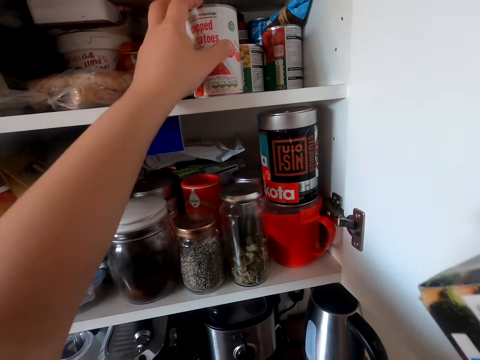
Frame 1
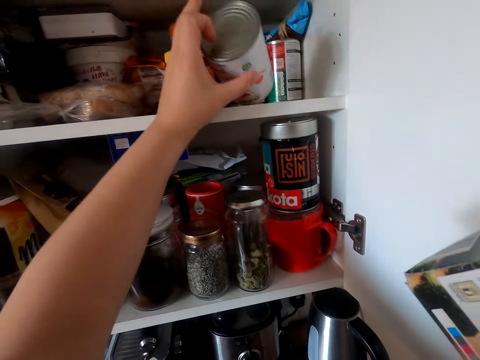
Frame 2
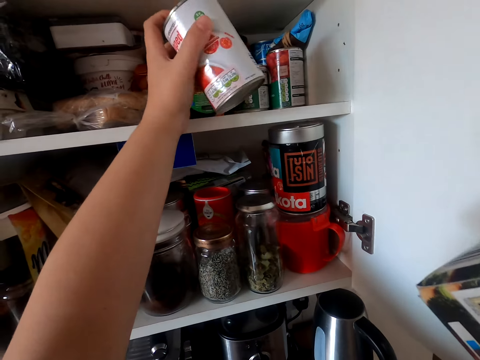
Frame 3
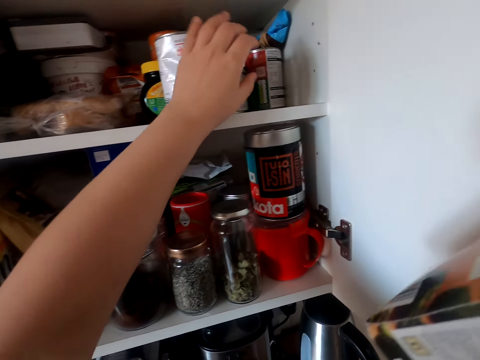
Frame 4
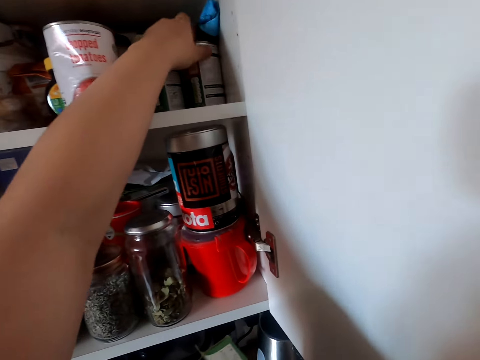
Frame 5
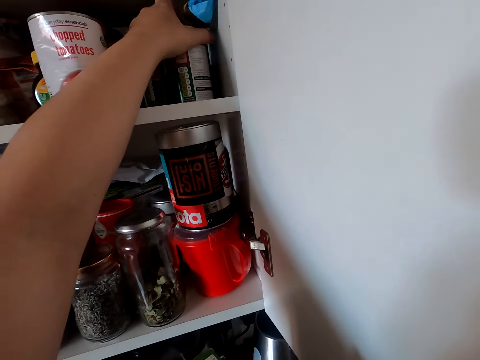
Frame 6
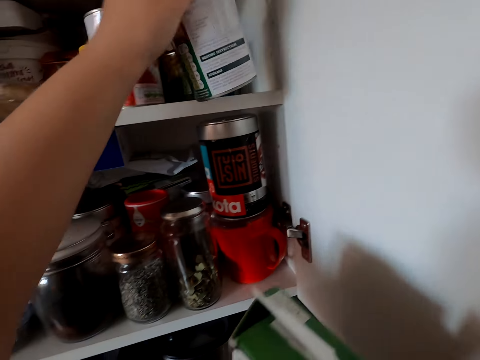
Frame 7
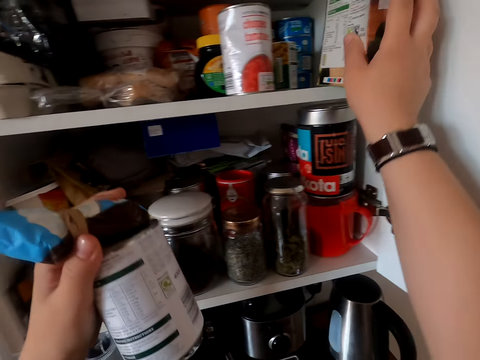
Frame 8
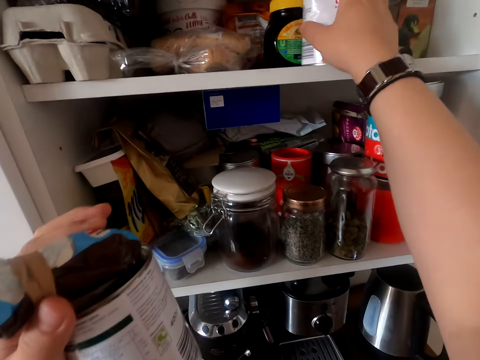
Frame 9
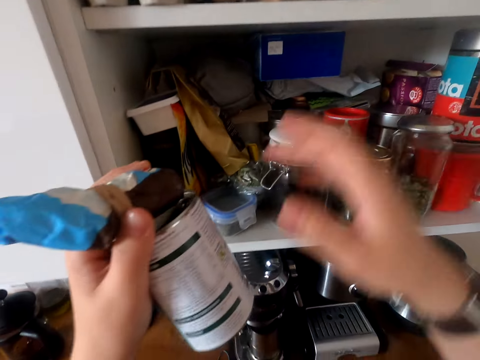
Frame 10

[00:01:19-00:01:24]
The camera wearer looks at the container. They put the container on the shelf. They pick up the container. They put the packet on the shelf. They move the container.

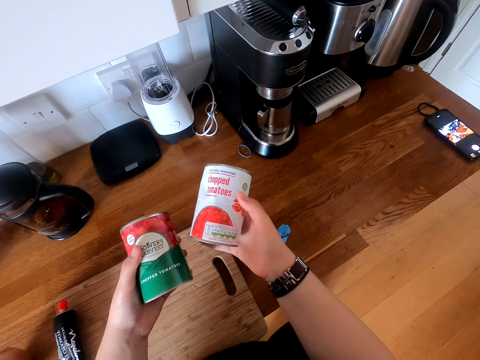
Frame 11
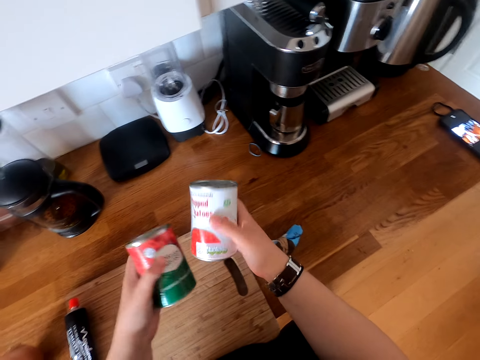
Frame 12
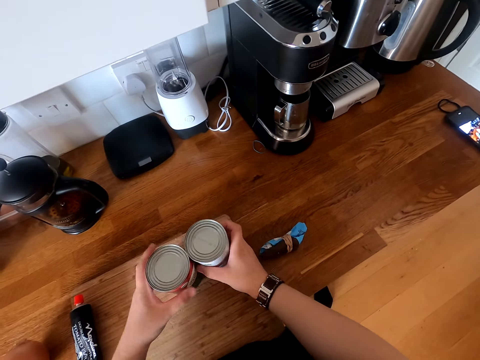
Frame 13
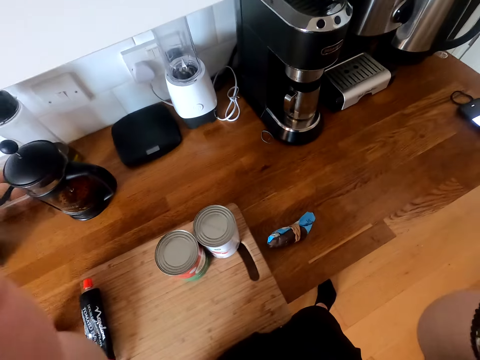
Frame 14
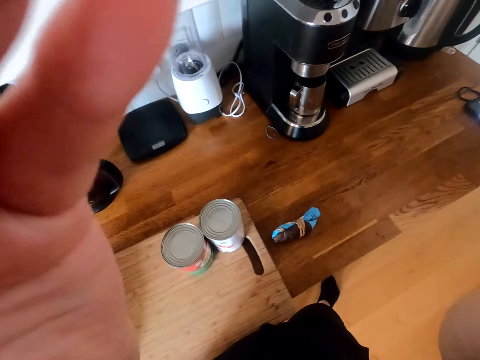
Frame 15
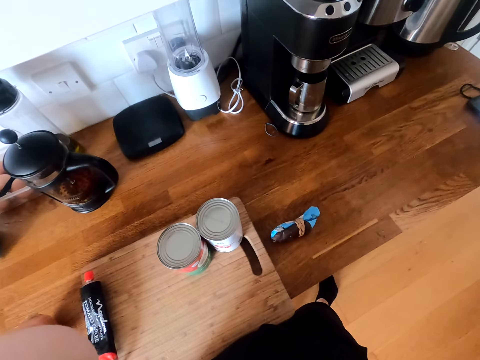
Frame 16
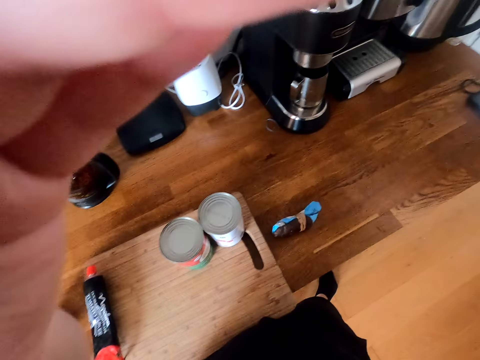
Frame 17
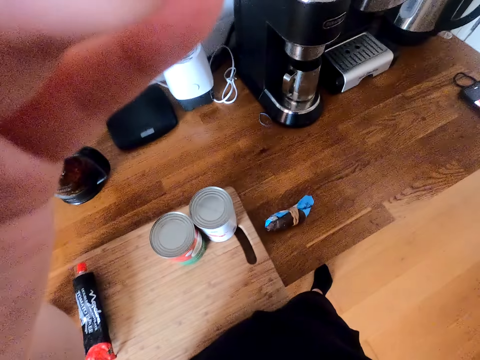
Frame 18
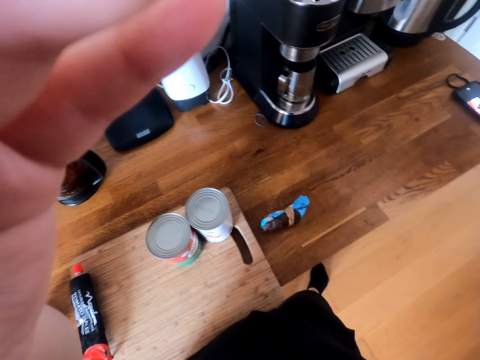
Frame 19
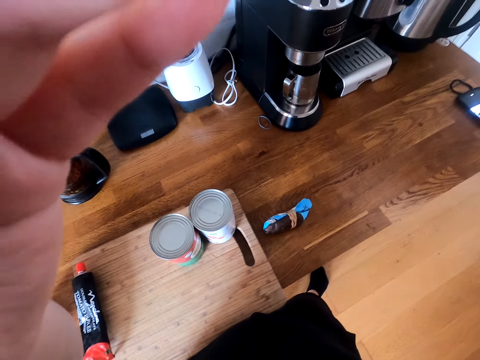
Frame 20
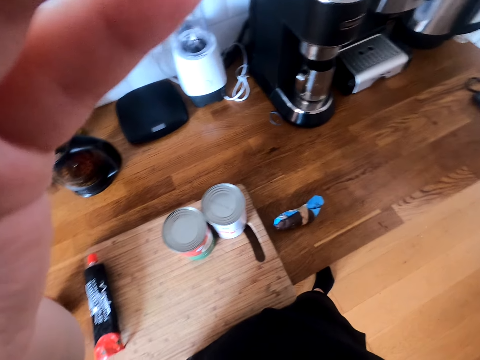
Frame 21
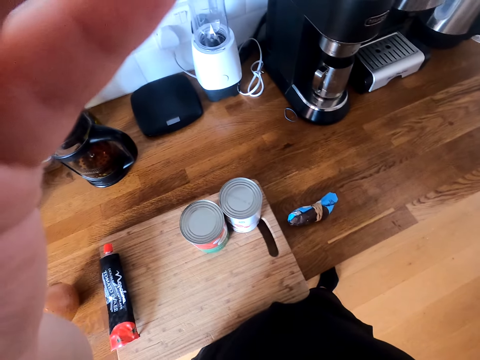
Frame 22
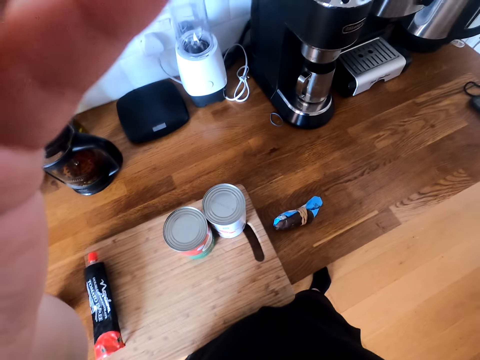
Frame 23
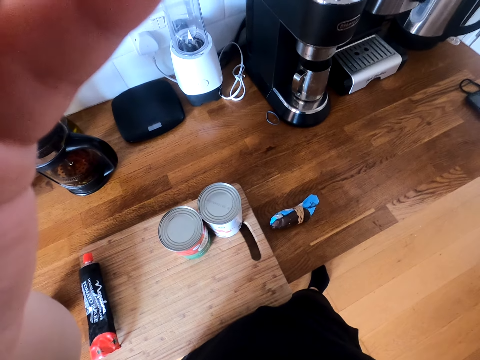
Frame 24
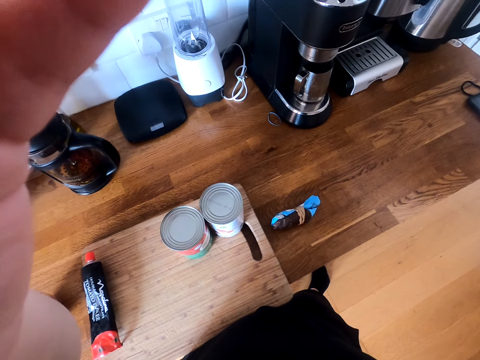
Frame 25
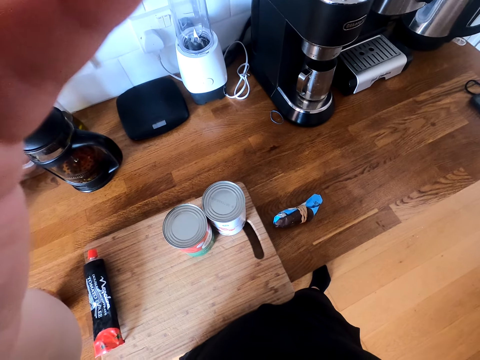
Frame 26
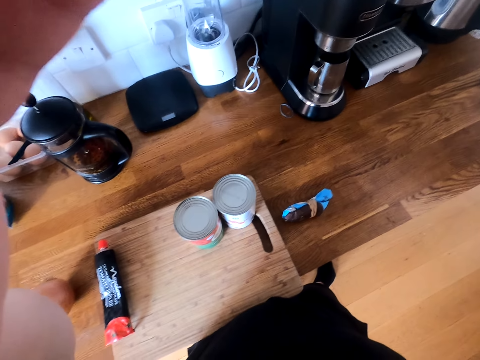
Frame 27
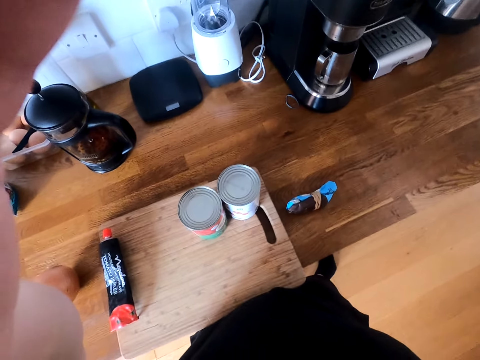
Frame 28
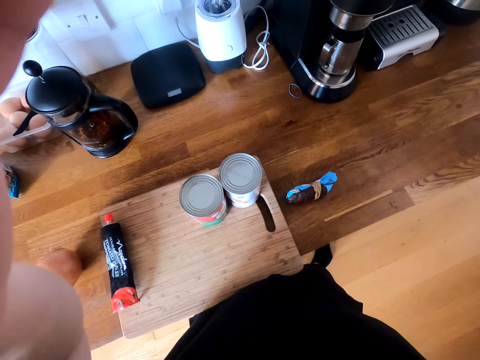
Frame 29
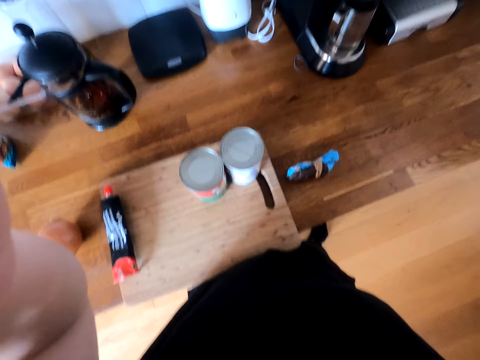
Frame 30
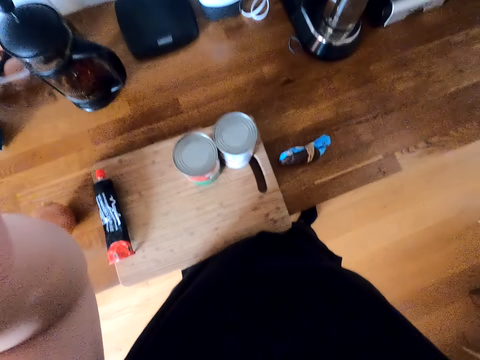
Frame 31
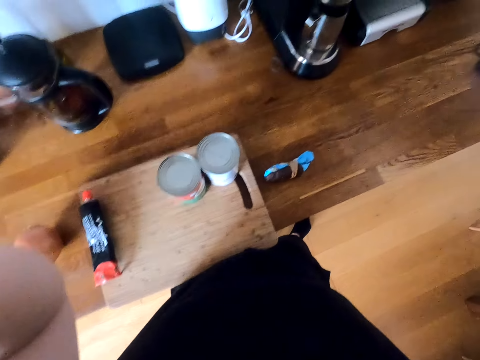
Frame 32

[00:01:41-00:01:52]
The camera wearer puts the containers on the chopping board. They adjust the camera.

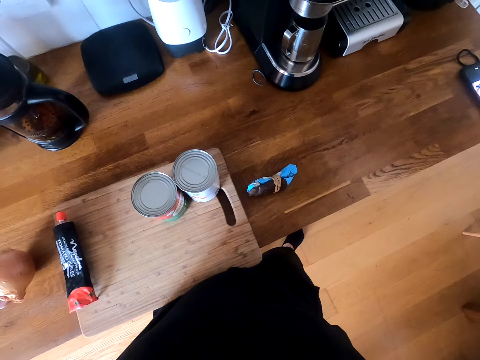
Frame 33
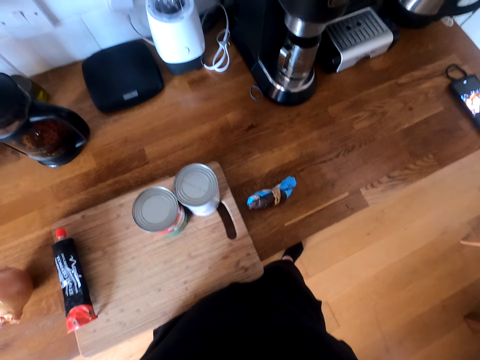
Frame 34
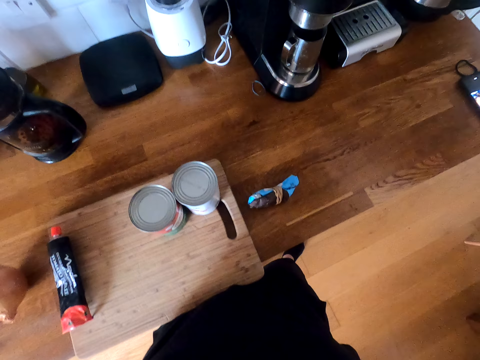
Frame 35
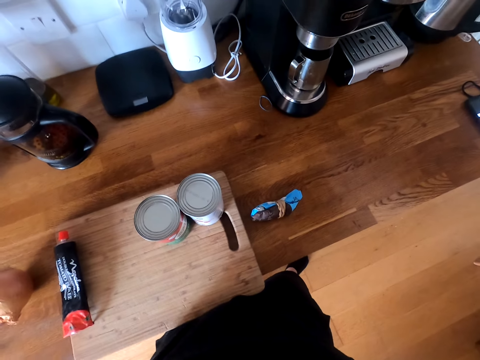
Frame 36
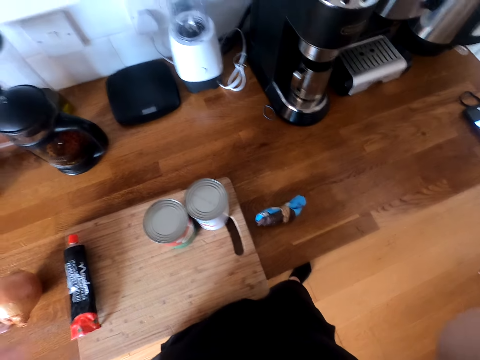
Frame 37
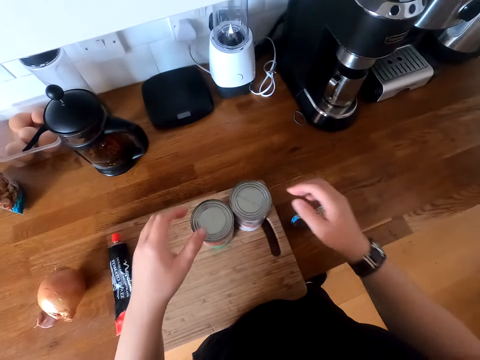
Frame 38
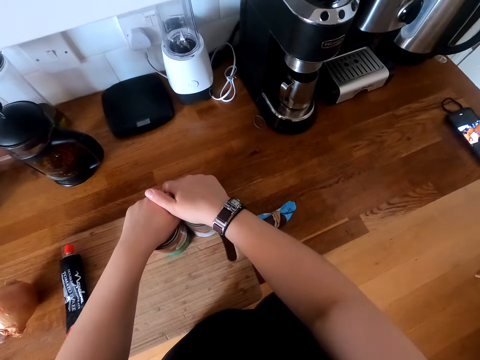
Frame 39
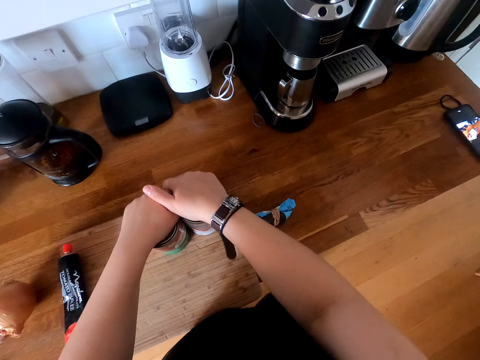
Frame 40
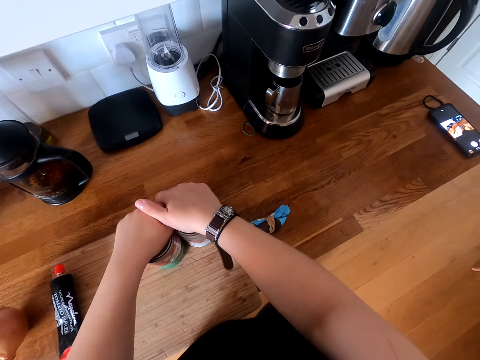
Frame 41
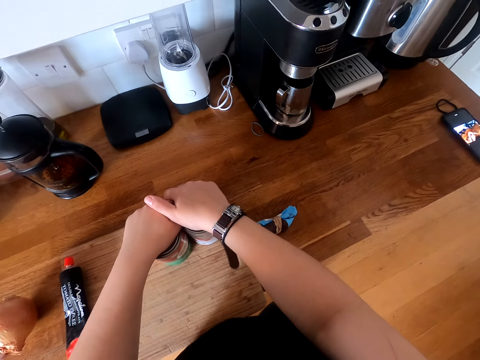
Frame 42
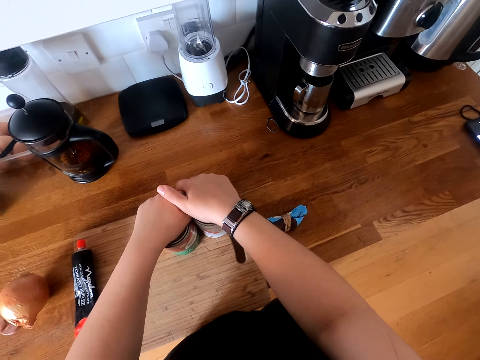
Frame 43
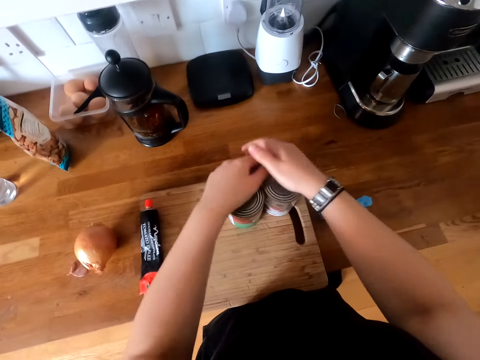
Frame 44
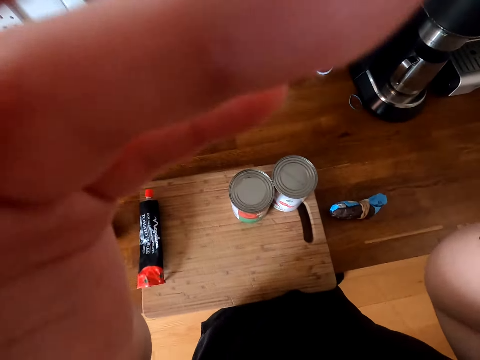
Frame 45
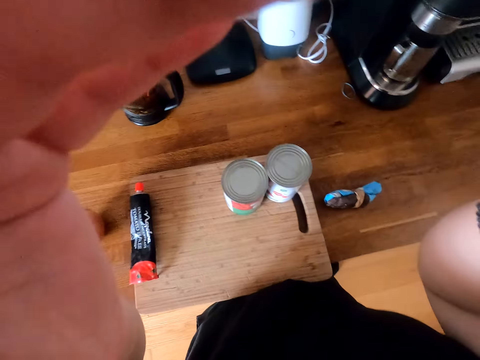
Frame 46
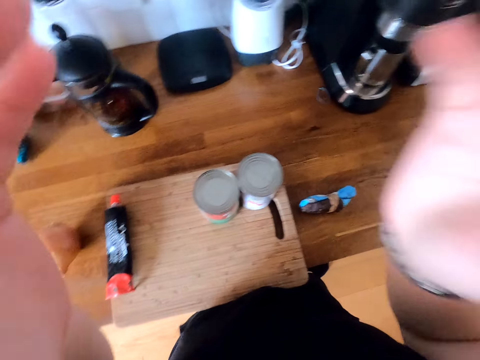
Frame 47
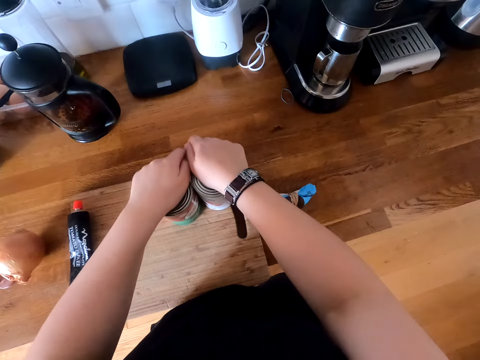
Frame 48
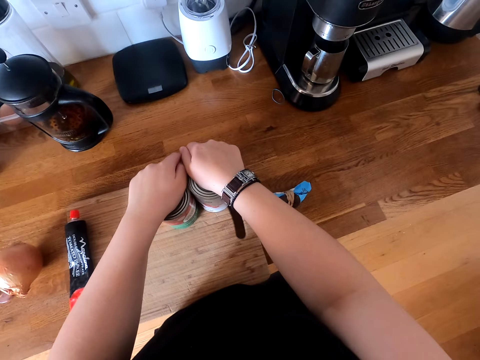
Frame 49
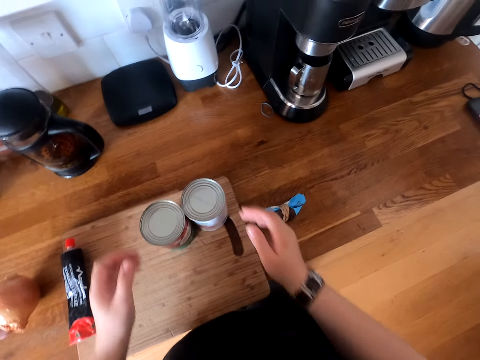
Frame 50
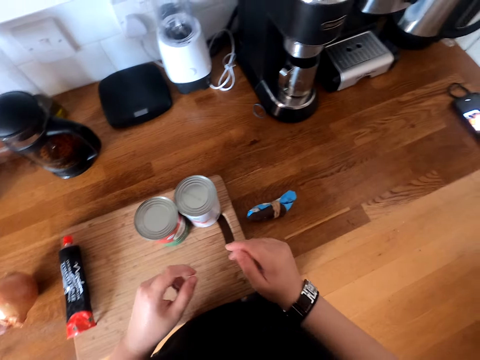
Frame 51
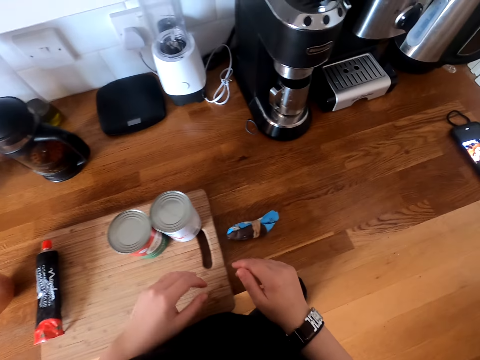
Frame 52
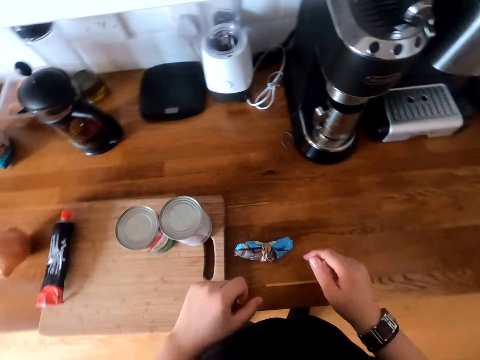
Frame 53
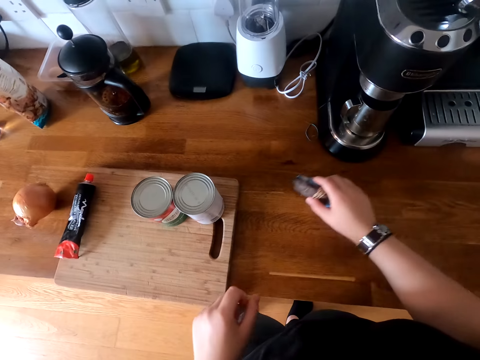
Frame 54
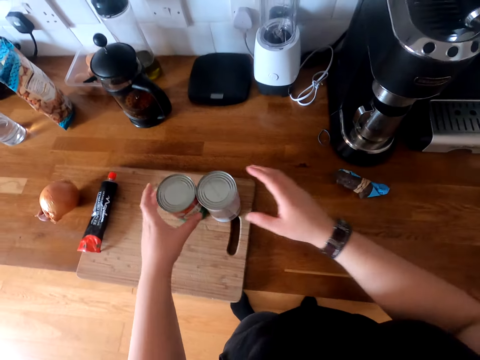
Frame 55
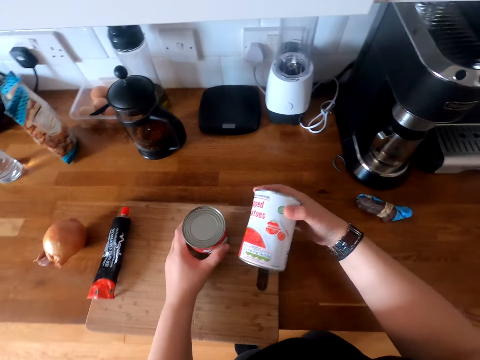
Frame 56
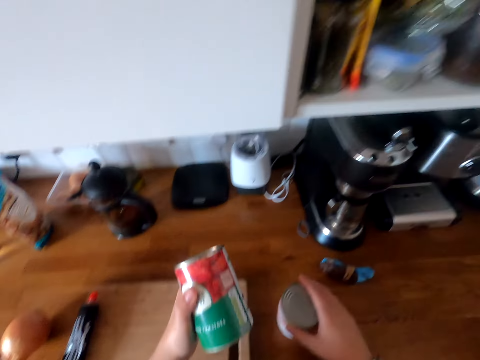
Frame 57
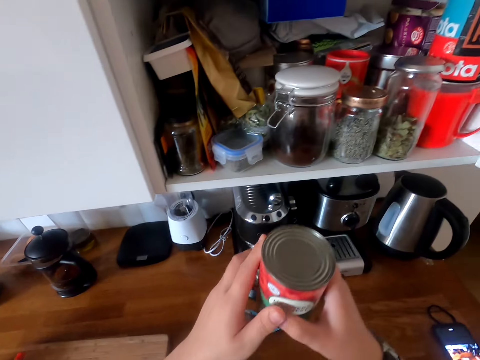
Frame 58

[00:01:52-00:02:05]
The camera wearer touches the containers. They look around. They hold the tin. They move the hands. They adjust the camera. They touch the containers. They move the hands. They look around. They move the paper. They pick up the container. They pick it up again. They put the container down. They look at the container. They pass the container to the right hand.
